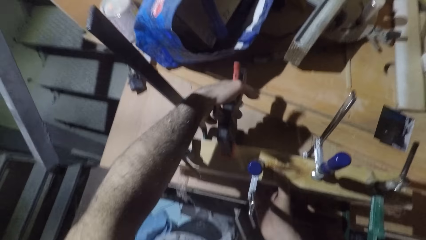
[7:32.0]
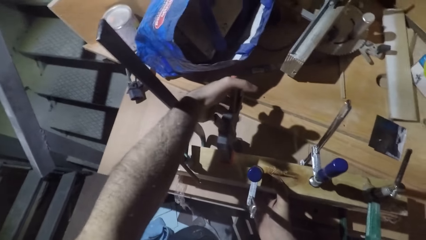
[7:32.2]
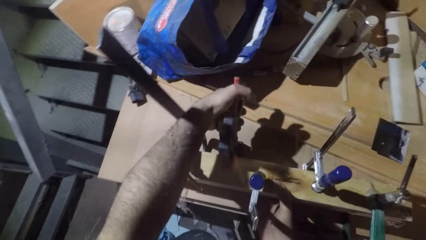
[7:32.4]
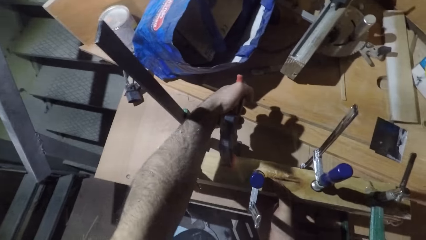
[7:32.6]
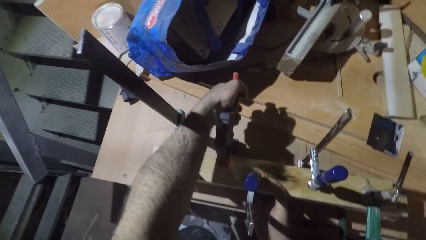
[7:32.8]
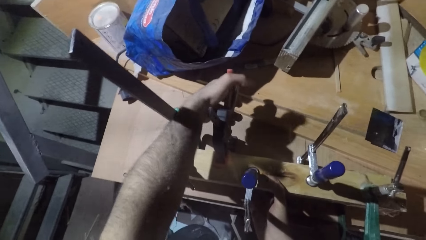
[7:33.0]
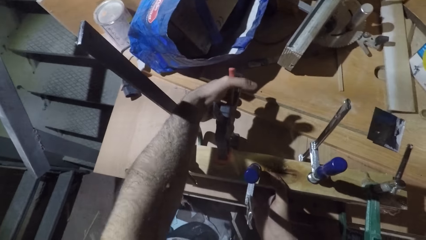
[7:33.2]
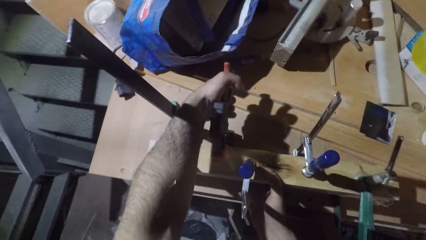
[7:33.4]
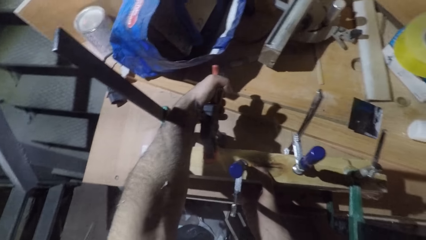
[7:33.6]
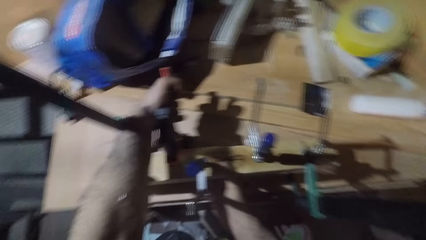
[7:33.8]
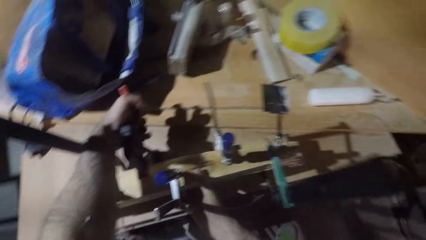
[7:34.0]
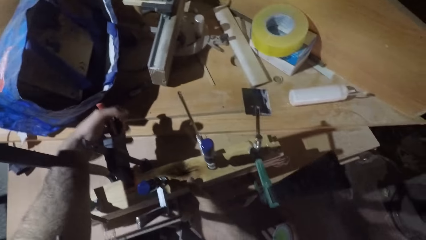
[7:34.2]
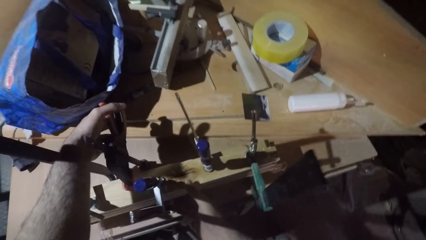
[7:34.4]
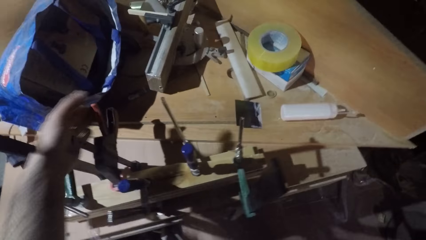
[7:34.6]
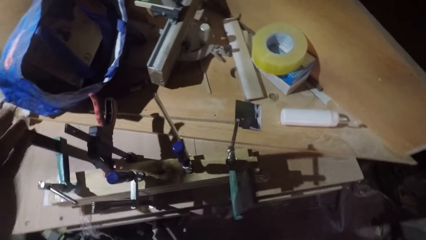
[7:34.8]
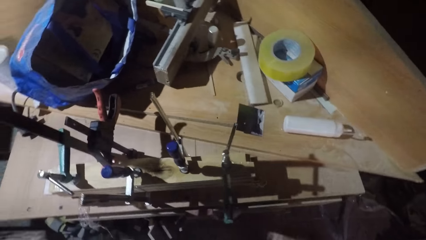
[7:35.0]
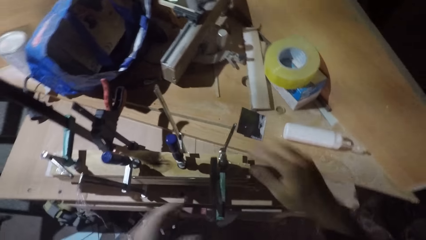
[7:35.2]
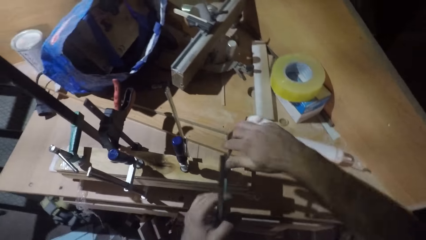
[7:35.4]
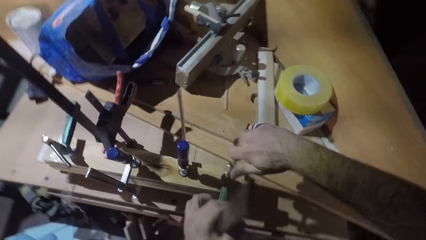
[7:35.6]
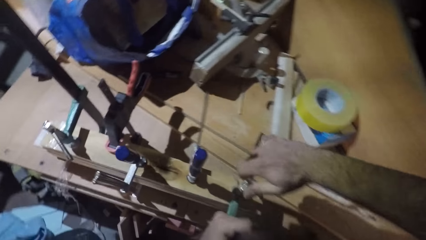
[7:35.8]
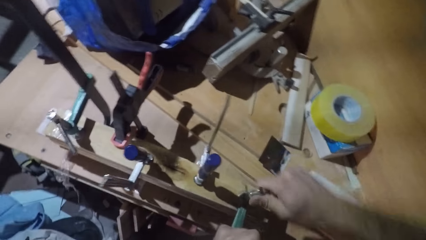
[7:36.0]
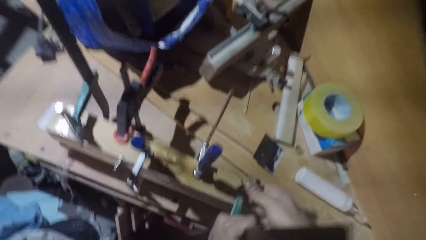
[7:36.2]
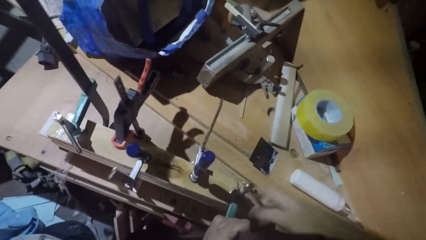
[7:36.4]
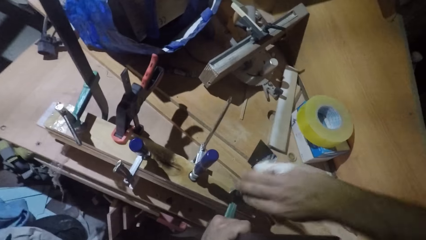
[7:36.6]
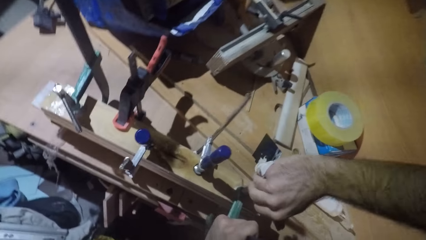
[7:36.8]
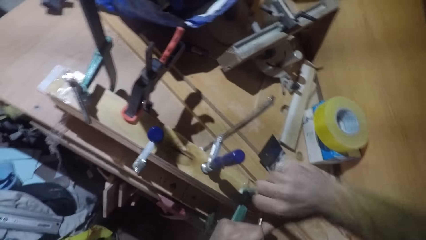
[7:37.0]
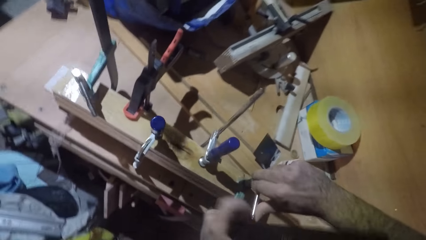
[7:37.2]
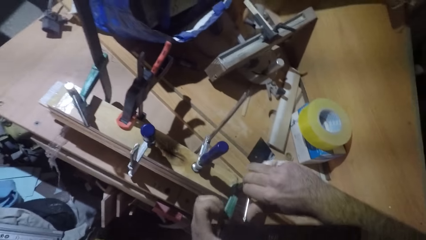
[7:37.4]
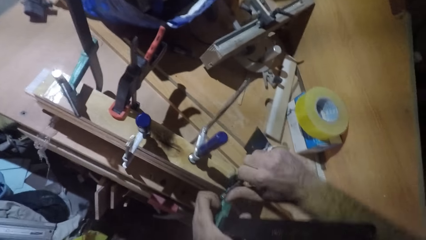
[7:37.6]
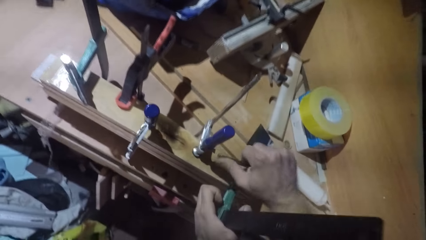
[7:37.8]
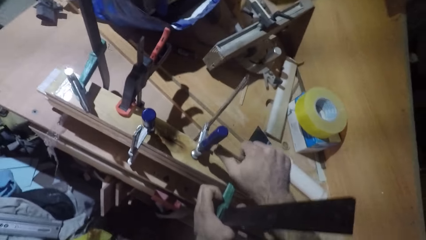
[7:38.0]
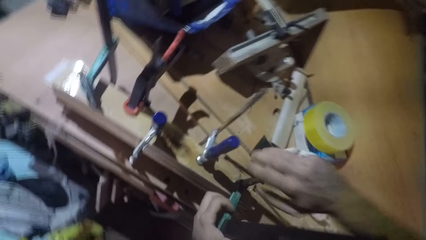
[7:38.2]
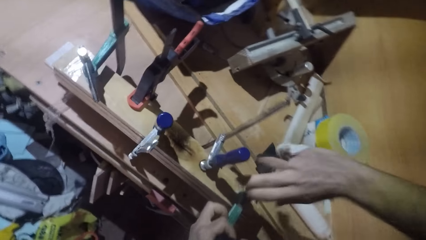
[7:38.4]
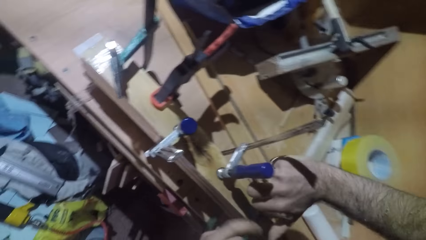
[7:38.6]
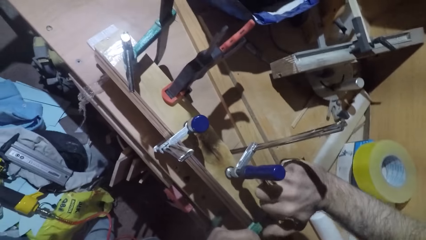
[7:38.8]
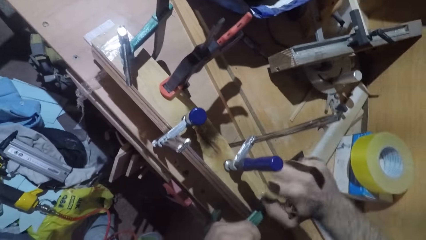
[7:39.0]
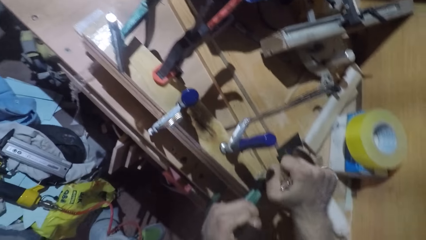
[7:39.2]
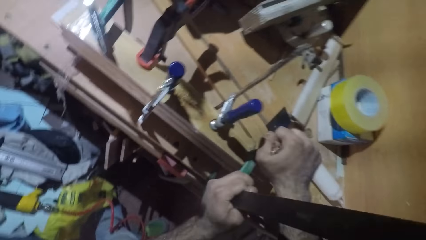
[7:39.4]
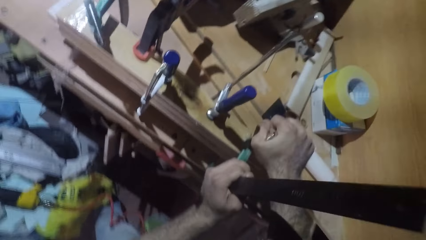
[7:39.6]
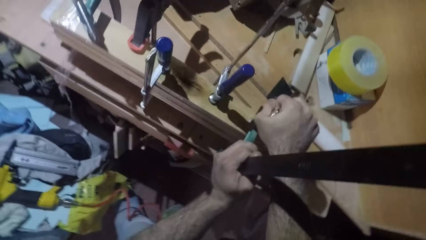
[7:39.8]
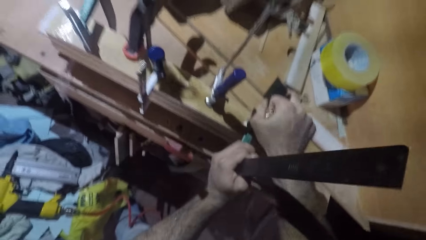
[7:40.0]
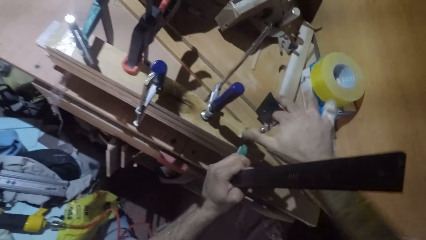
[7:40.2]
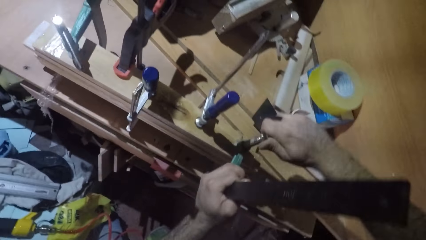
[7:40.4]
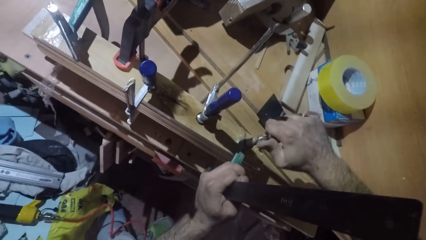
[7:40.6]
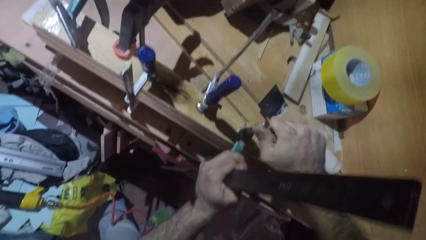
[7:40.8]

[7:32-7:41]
The camera wearer puts the driller on the wood. They tighten the driller on the wood.

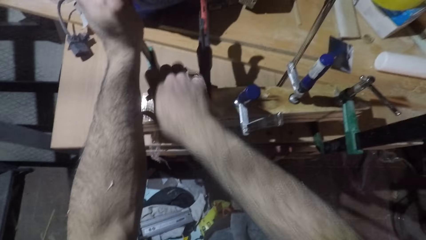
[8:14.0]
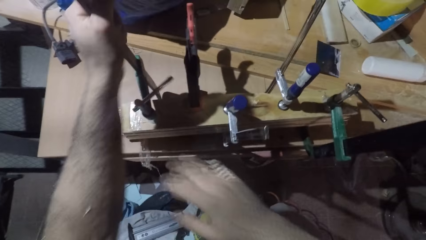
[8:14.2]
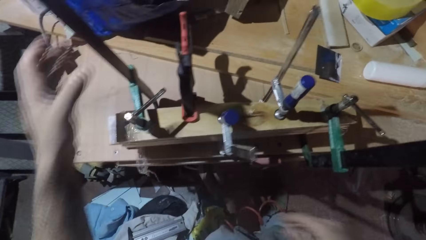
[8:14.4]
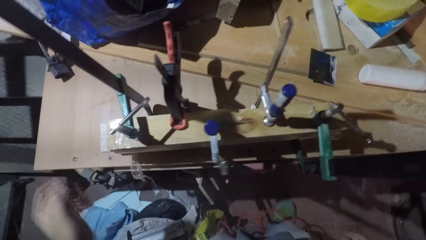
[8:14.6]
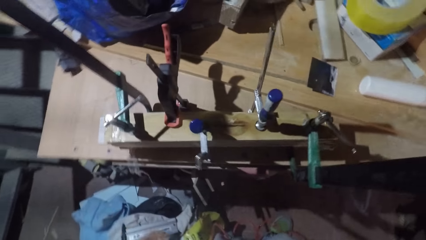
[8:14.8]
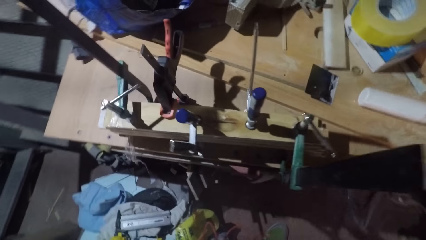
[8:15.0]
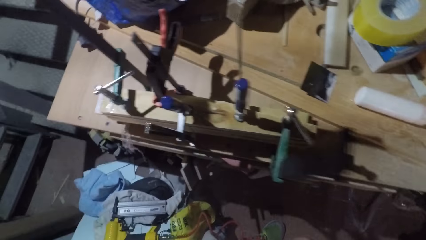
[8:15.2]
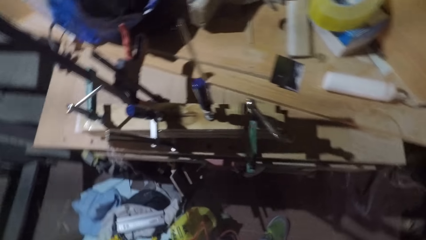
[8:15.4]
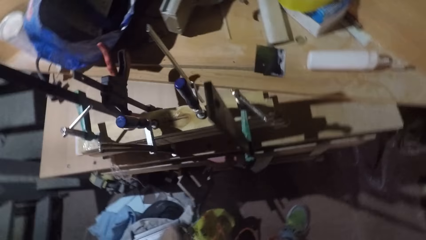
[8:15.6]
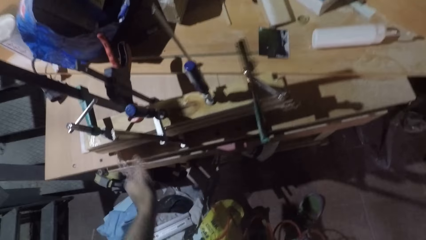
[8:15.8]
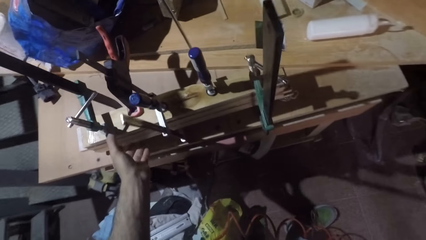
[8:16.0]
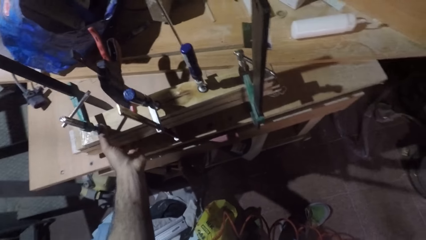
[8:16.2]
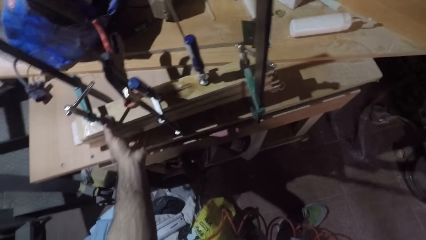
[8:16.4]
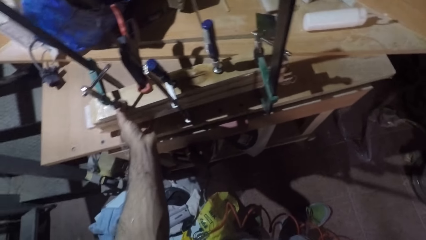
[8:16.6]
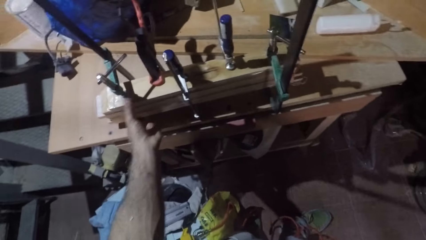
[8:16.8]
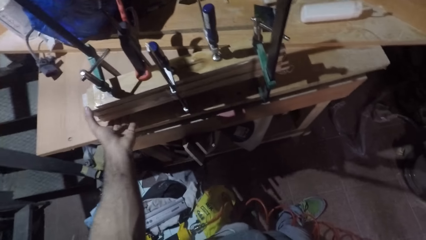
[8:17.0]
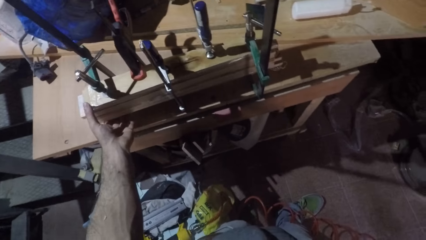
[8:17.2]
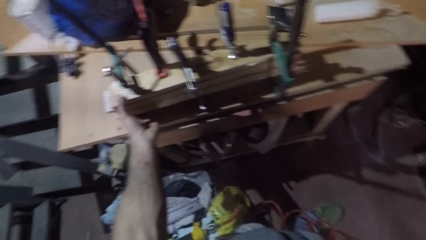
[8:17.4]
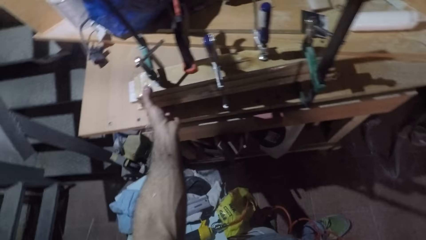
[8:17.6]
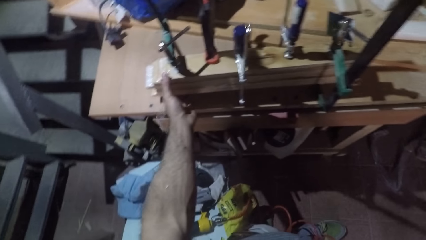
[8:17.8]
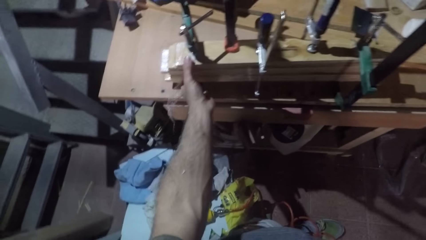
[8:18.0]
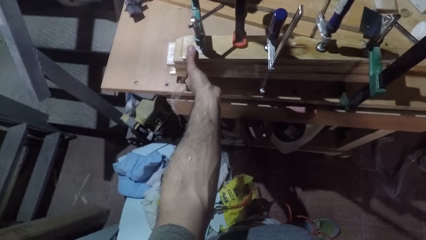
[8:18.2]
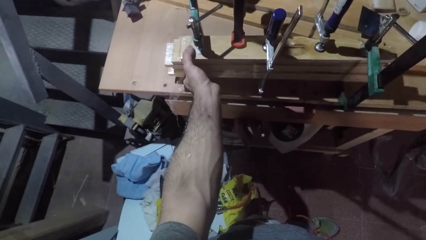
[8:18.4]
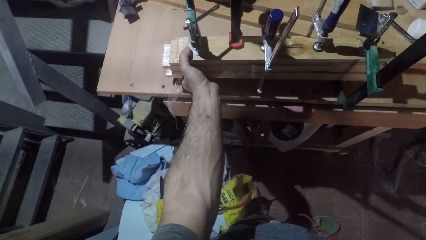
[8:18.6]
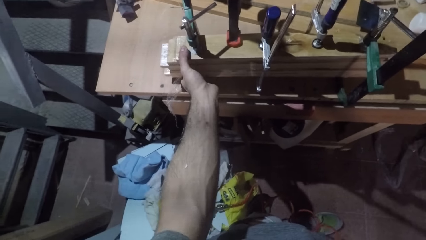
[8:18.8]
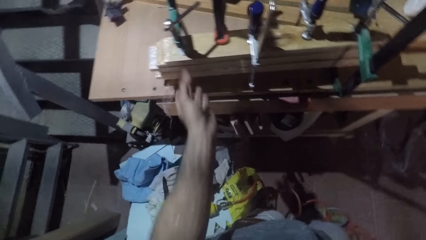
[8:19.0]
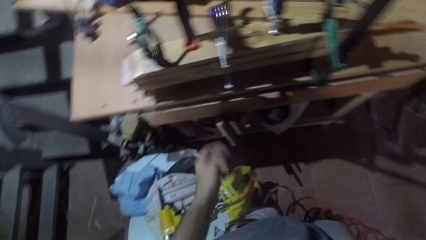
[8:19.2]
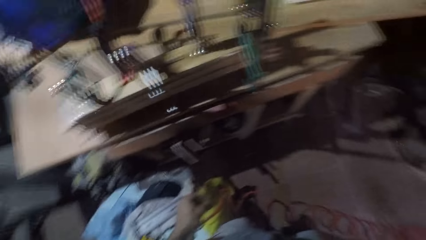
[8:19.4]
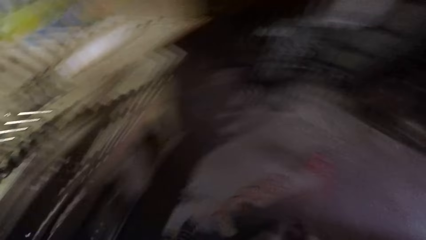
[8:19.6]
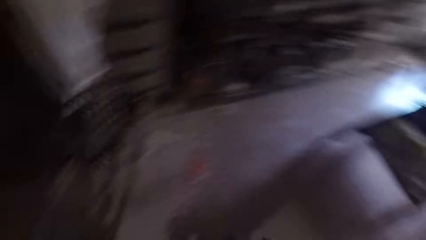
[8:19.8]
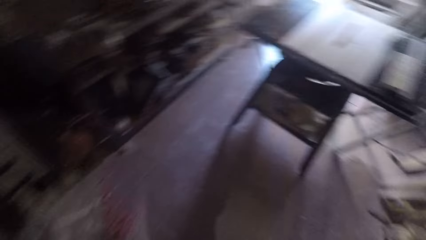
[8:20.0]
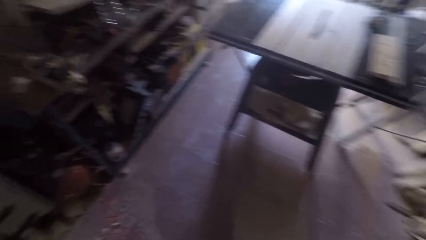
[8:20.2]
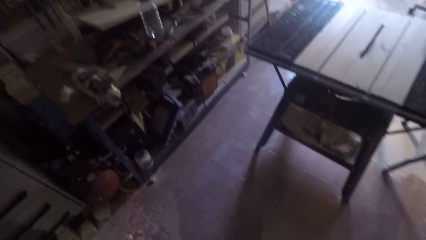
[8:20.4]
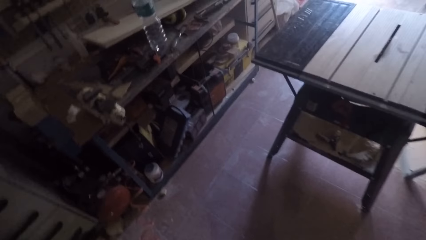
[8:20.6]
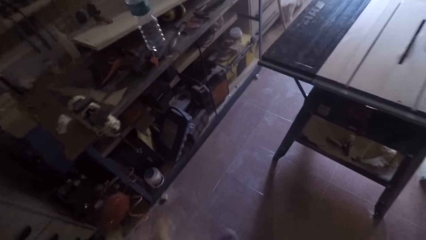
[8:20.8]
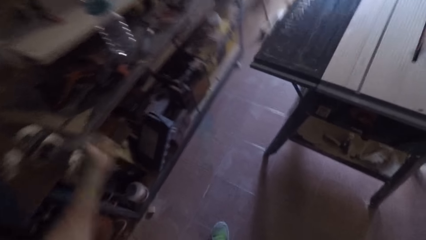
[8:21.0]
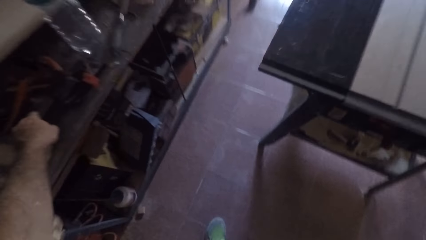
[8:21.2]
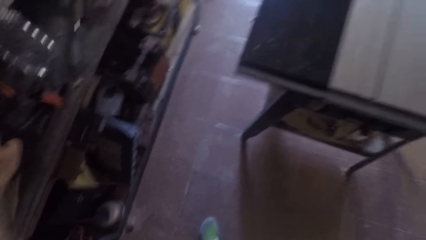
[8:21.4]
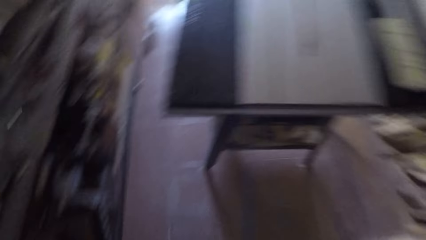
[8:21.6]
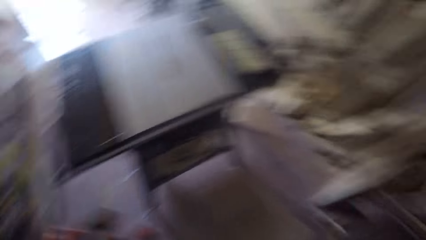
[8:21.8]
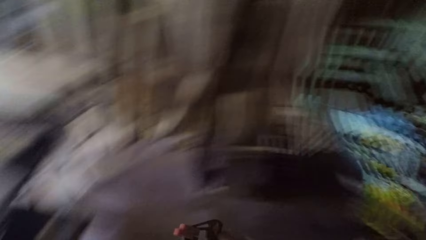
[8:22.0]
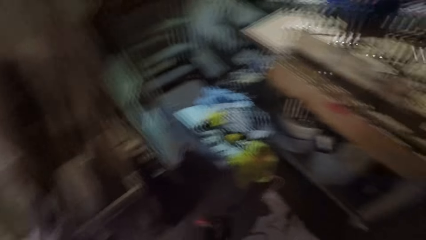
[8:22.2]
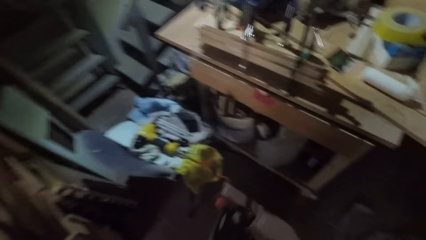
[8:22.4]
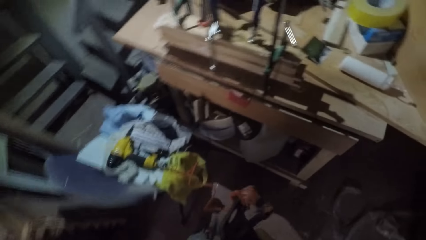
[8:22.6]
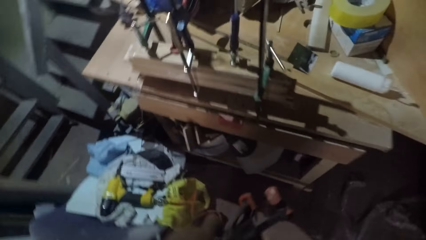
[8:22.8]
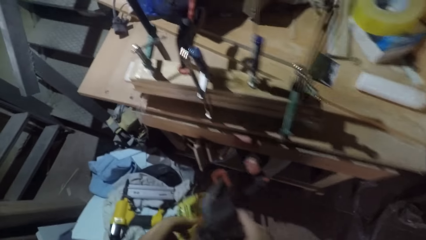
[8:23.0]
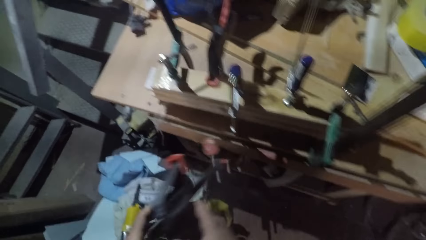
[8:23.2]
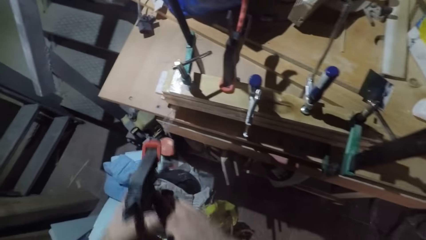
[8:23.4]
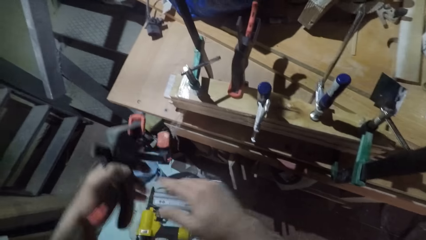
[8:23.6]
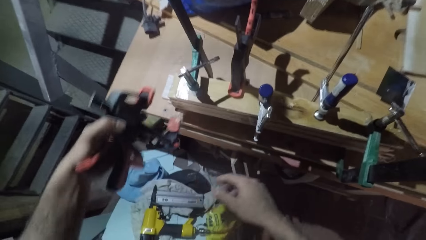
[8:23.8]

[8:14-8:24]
The camera wearer checks the wood. They pick the clamp.
